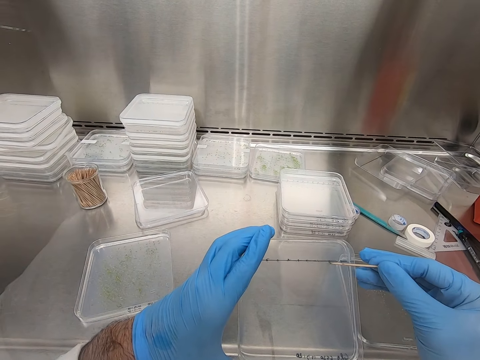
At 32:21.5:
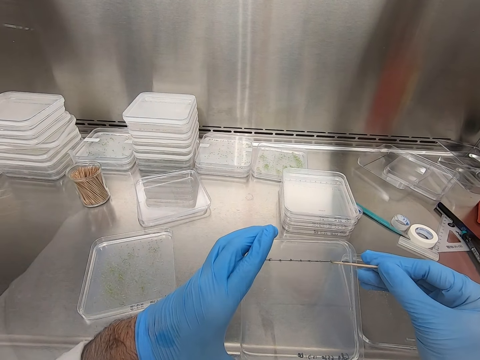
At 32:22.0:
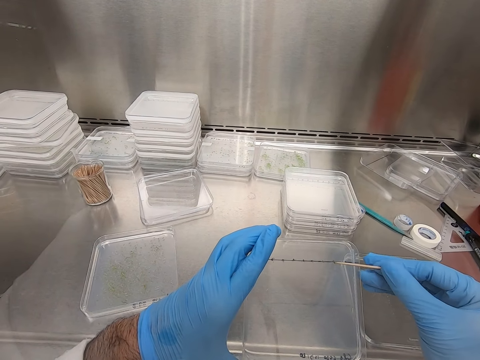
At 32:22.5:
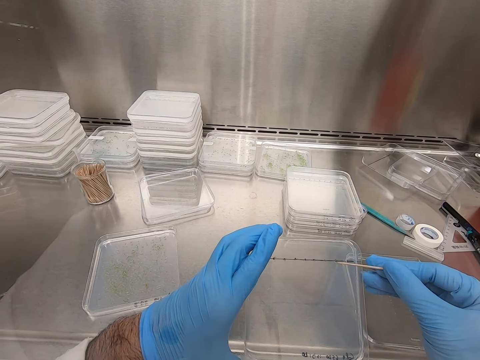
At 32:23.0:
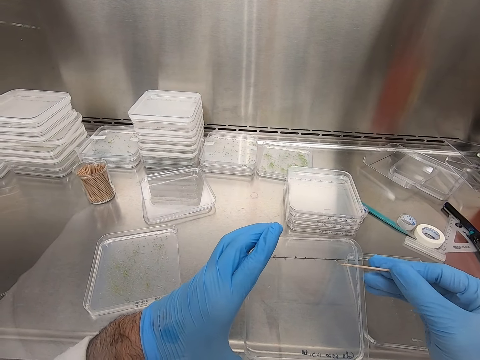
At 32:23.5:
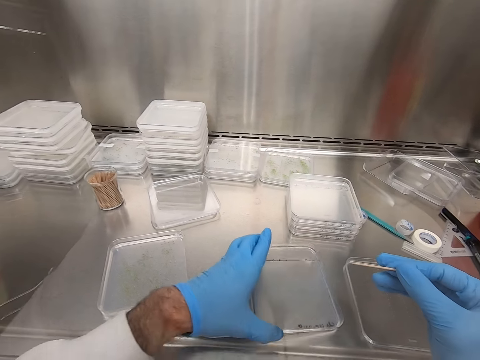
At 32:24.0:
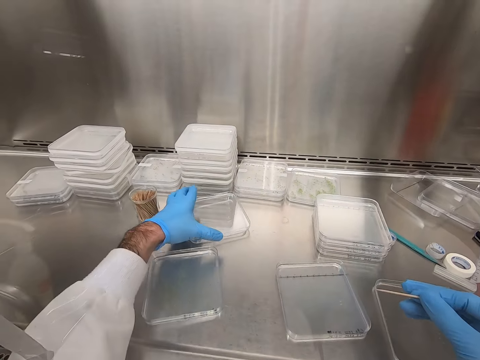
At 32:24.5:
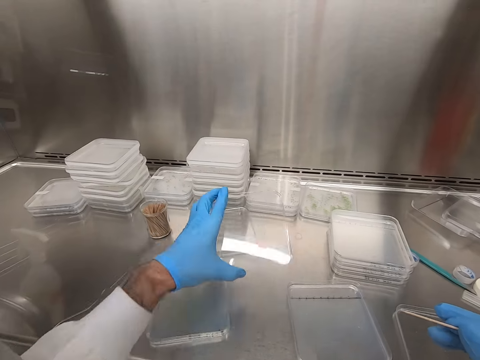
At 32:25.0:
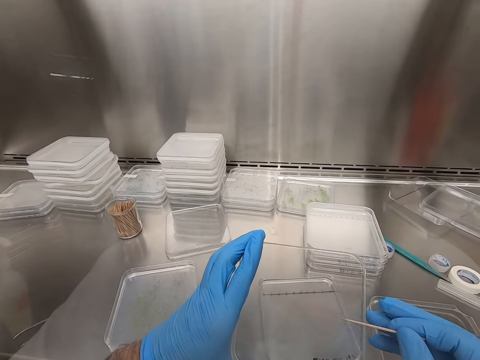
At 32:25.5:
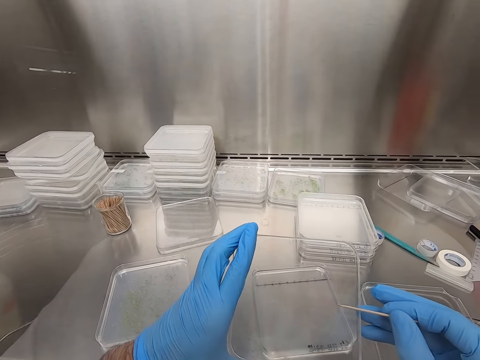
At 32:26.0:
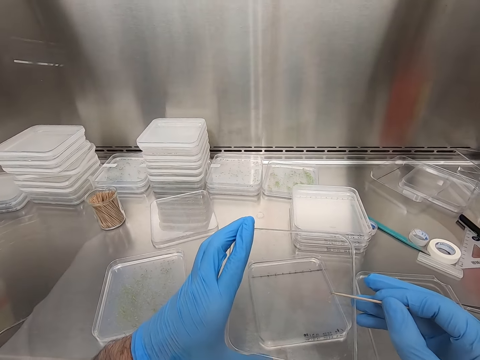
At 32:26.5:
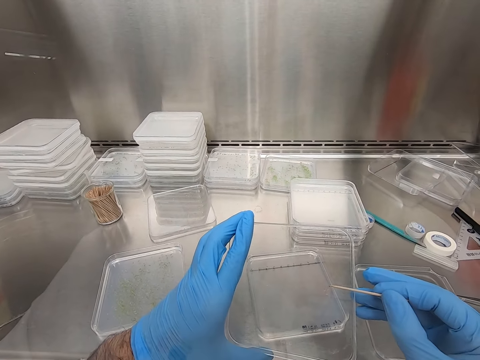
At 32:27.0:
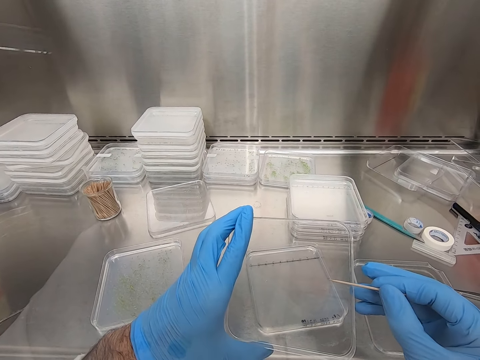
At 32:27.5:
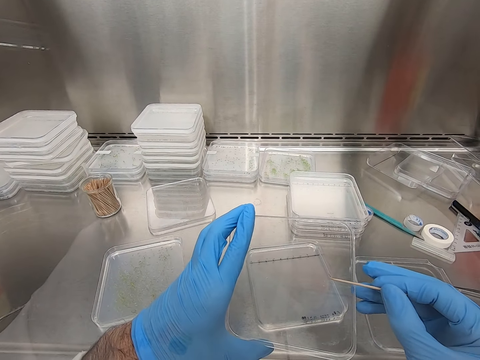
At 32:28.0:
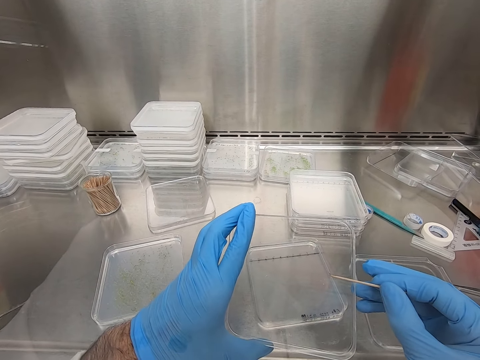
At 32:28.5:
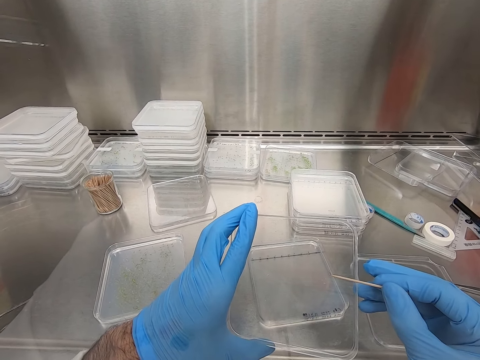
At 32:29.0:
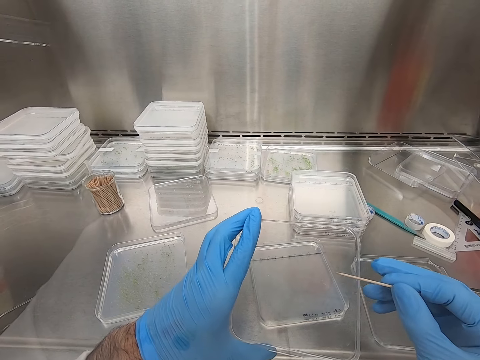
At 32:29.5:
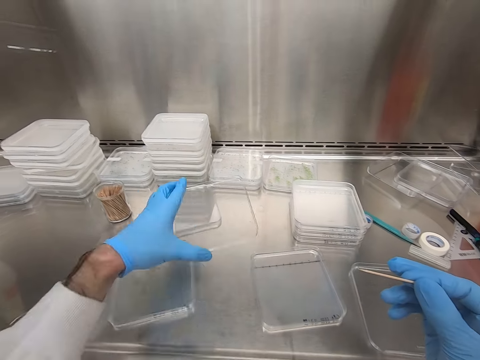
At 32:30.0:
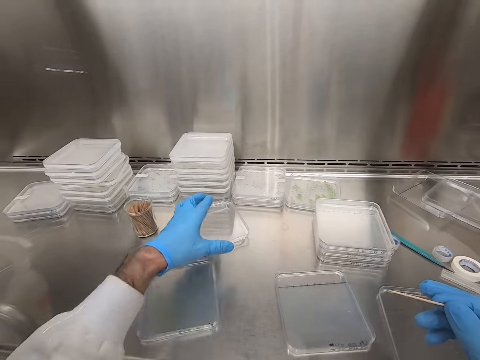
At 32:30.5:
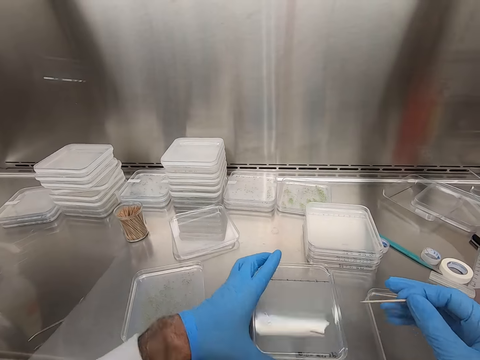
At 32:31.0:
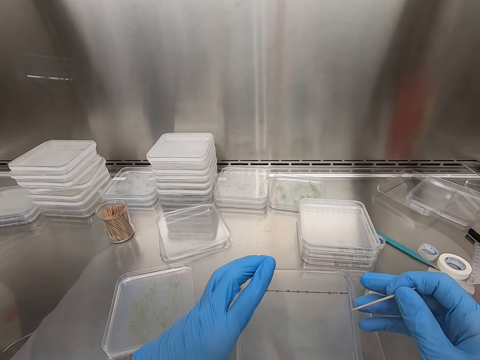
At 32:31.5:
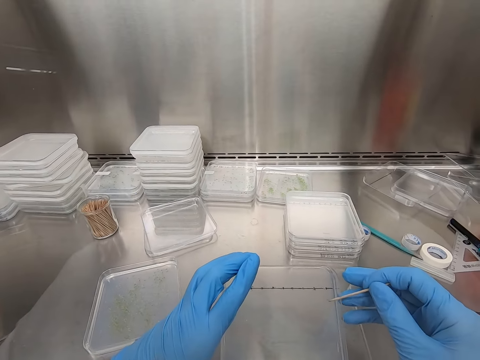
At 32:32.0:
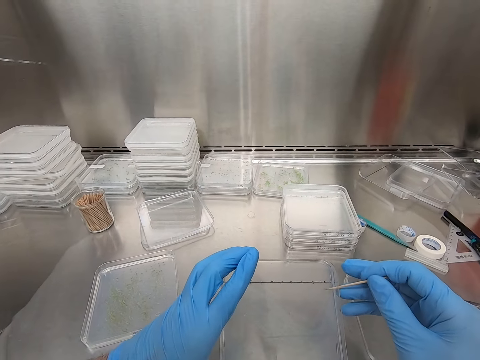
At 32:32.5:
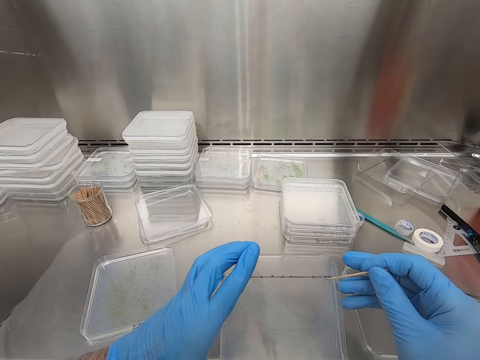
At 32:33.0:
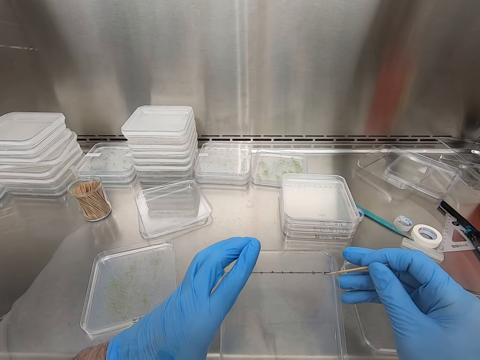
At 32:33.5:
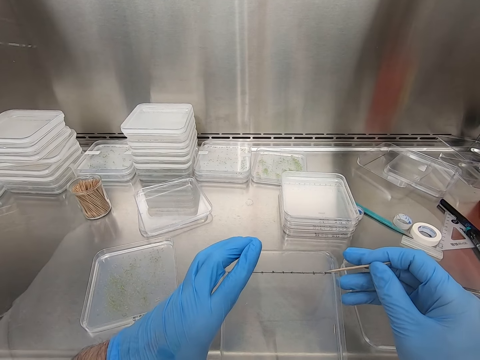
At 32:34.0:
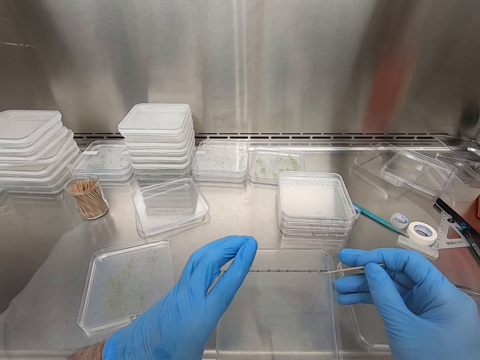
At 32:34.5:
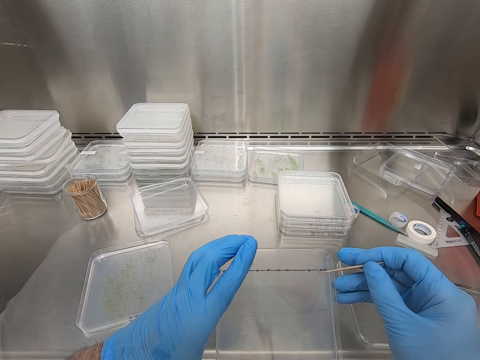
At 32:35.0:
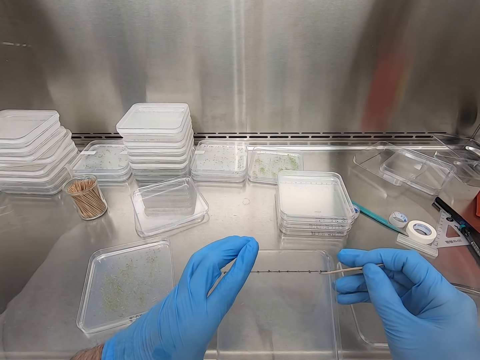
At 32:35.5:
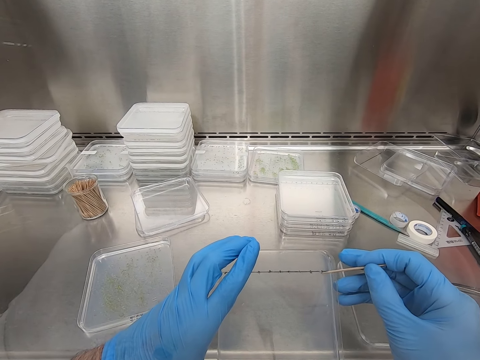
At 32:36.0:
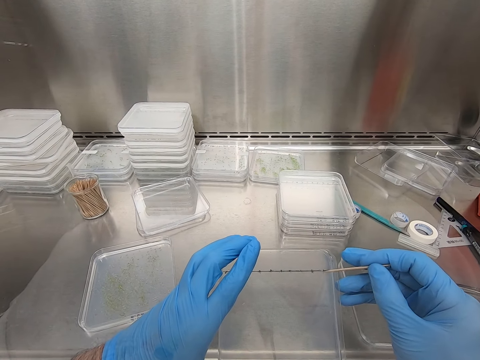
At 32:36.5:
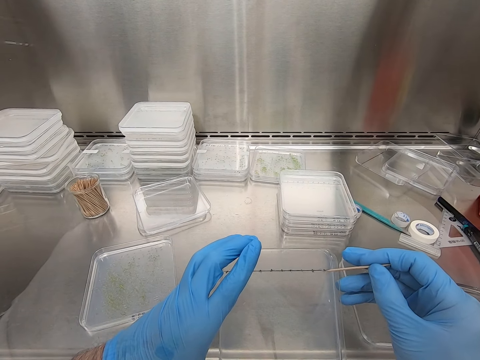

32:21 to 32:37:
The camera wearer places the glass or plastic on the table. They pick up a glass from the table. They point a stick on the plastic. They remove an insect from the glass with a toothpick. They place the glass on the table. They pick up a glass from the table. They point the stick on the plastic. They put an insect on the glass with the toothpick.

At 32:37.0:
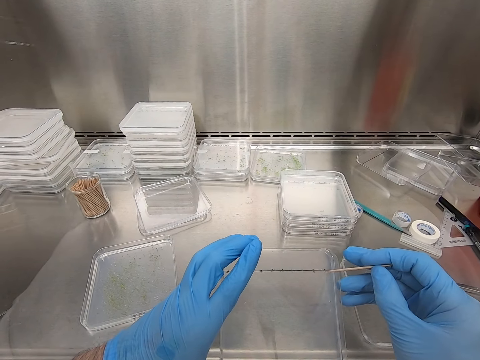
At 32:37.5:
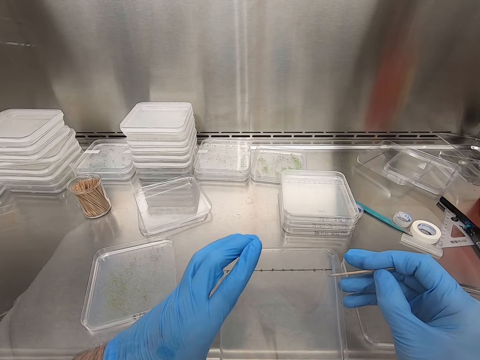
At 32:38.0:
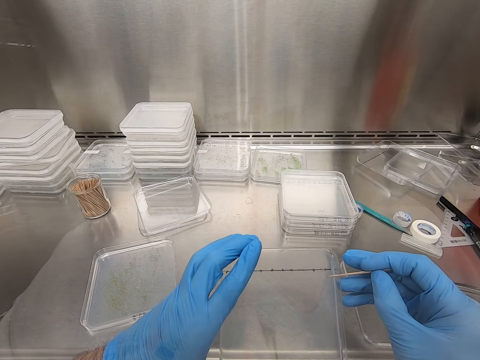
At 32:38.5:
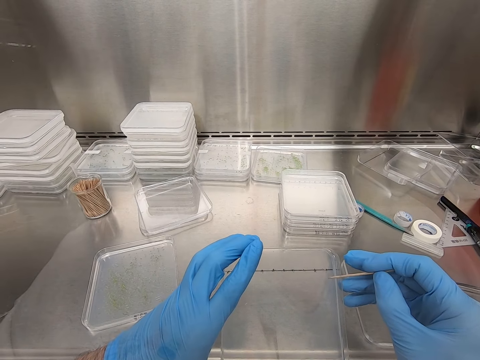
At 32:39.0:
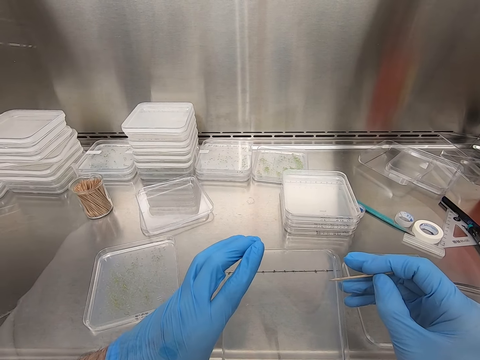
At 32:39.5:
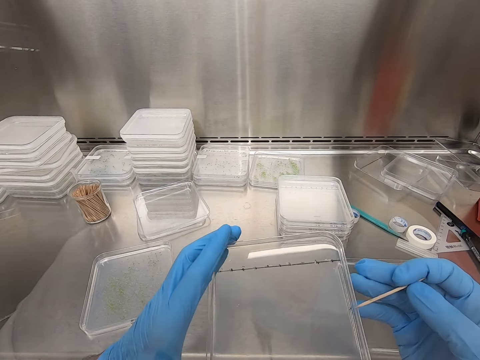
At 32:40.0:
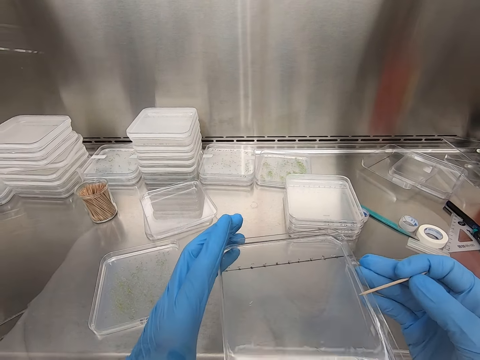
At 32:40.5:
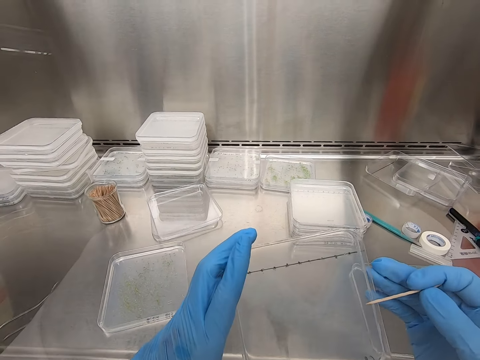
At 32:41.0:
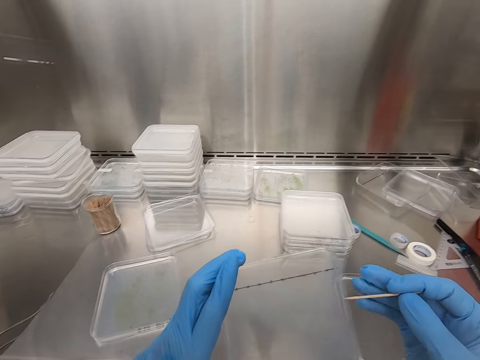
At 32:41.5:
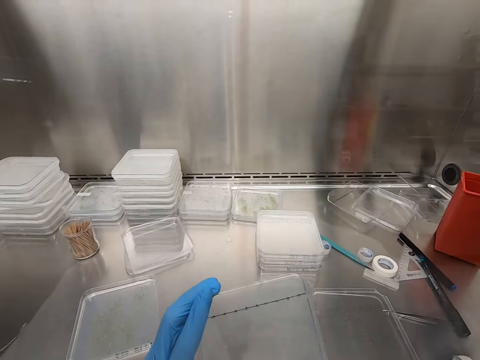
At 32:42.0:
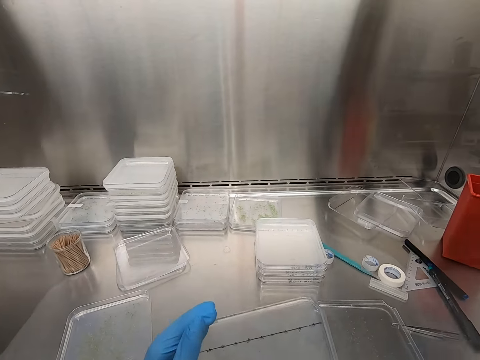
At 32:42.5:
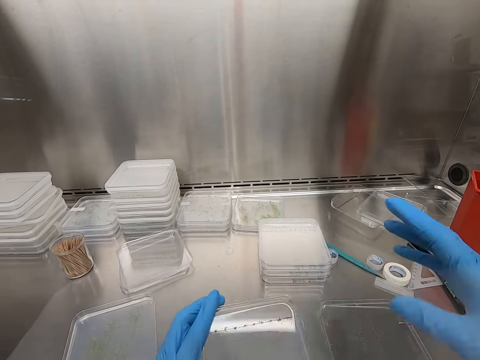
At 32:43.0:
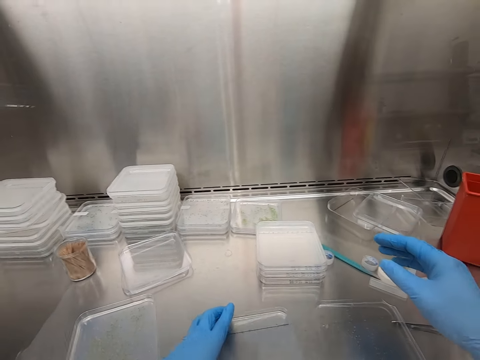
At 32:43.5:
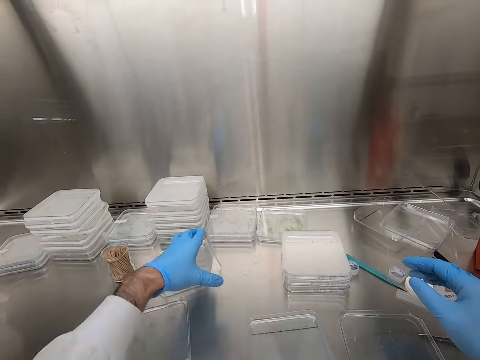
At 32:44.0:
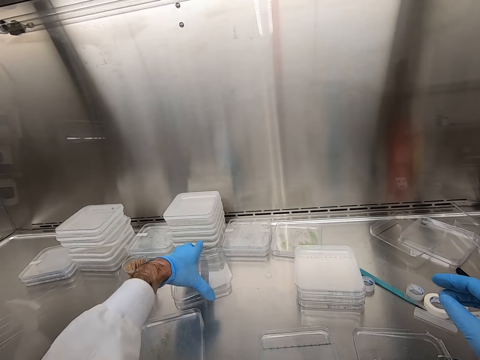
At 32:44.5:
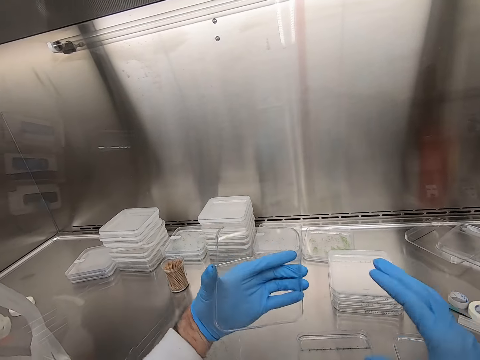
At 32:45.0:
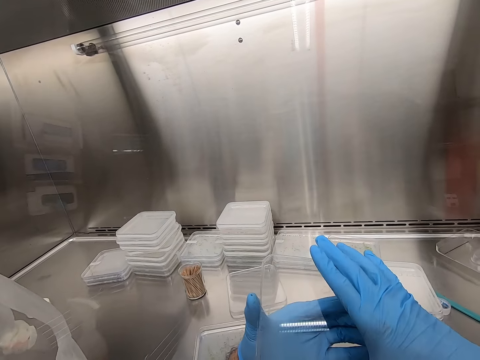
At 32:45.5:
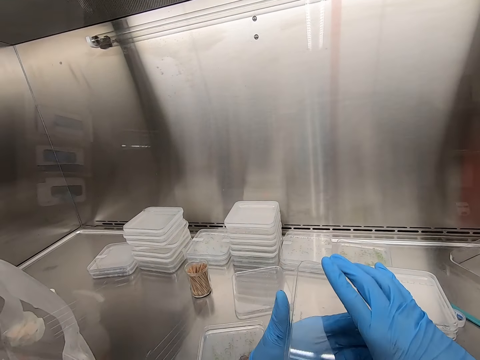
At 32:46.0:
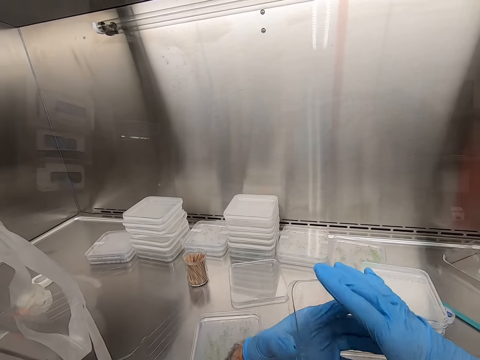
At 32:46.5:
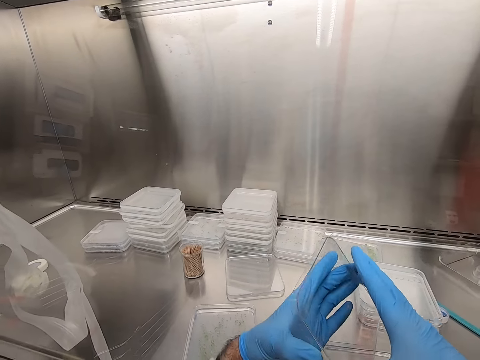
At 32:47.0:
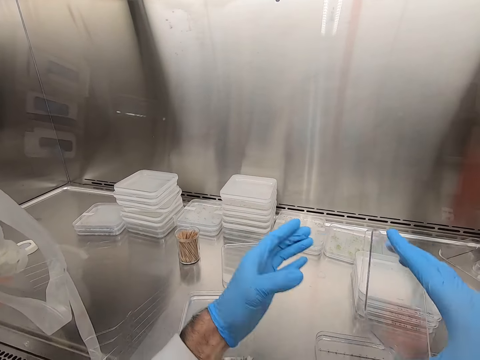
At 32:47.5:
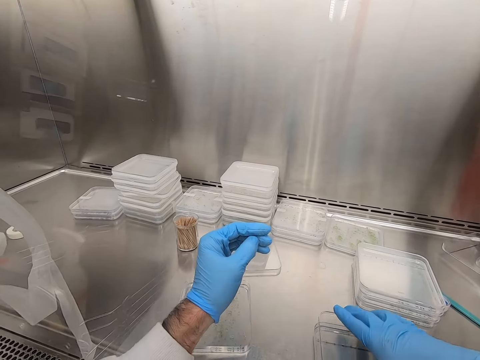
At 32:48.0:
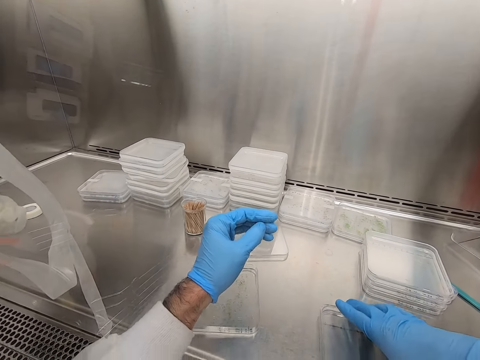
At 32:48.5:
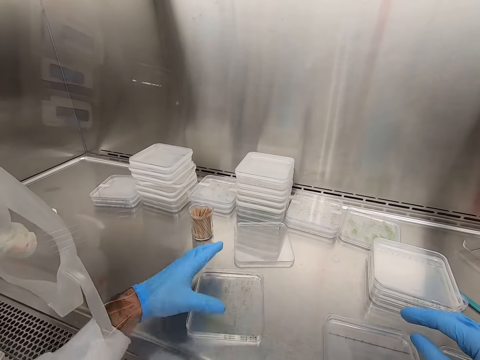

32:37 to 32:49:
The camera wearer looks around. They place the glass or plastic on the table. They put the stick down. They pick up a glass from the table. They hold the plastic with both hands. They cover the glass of insects with another glass. They put the plastic on the surface.
